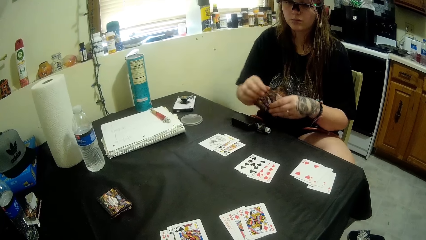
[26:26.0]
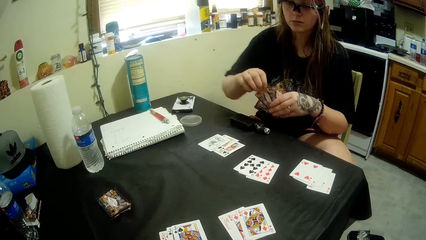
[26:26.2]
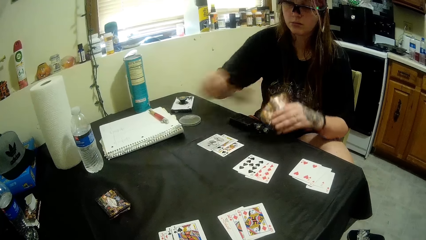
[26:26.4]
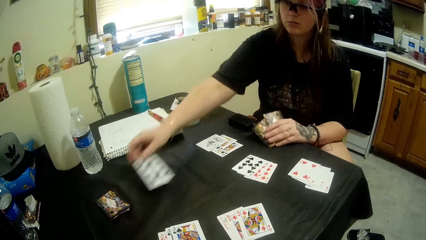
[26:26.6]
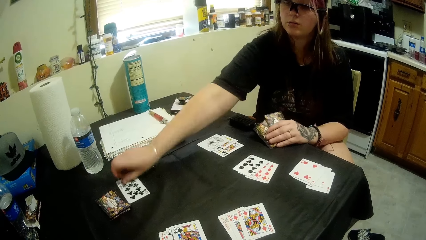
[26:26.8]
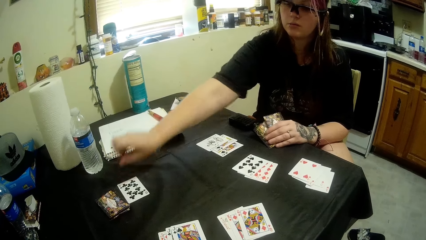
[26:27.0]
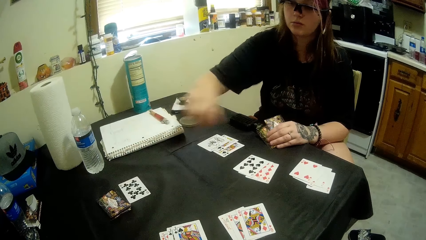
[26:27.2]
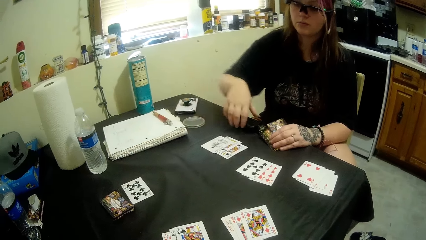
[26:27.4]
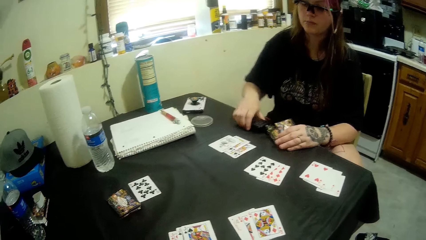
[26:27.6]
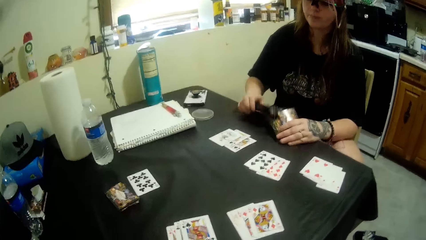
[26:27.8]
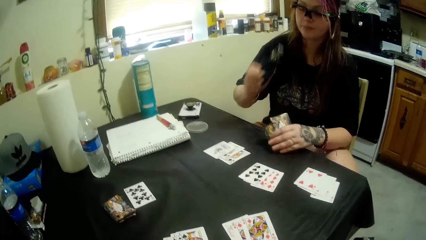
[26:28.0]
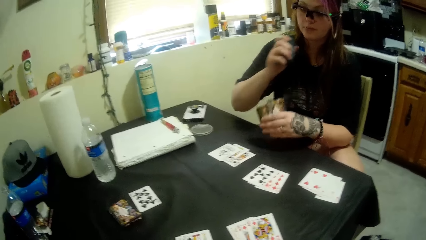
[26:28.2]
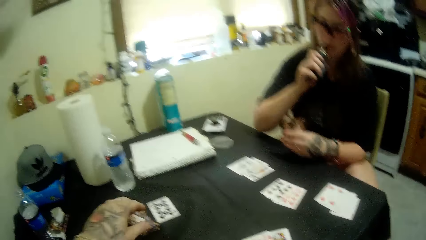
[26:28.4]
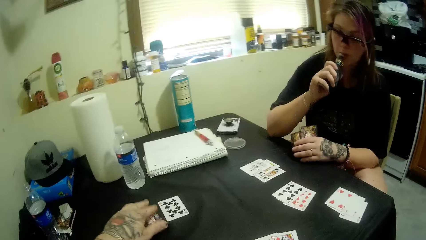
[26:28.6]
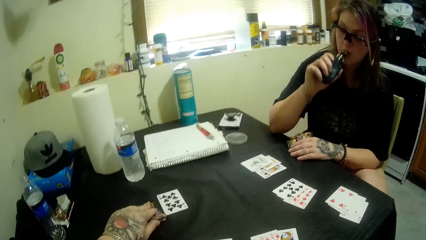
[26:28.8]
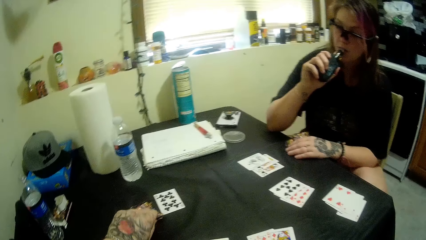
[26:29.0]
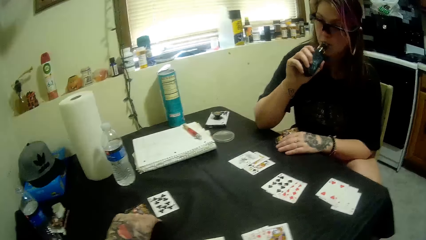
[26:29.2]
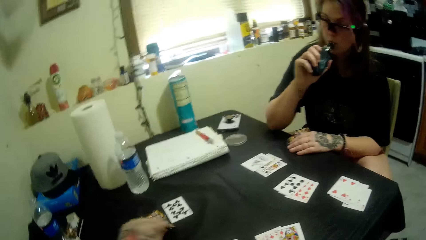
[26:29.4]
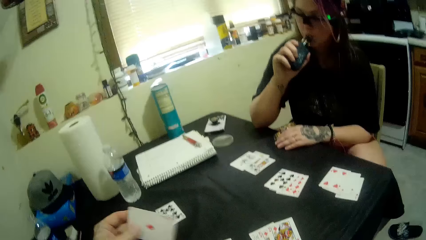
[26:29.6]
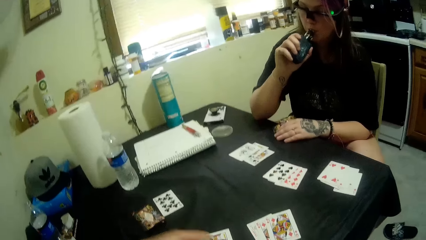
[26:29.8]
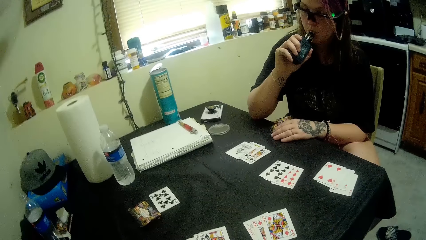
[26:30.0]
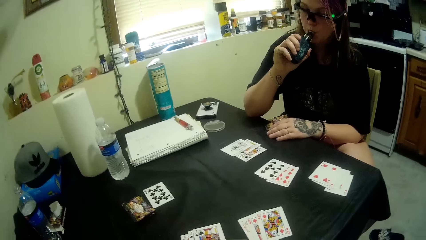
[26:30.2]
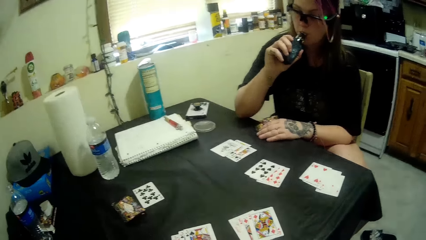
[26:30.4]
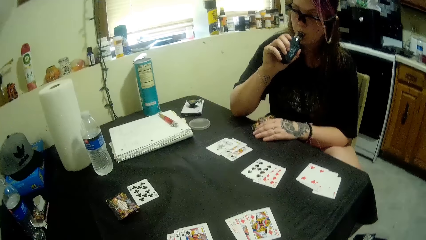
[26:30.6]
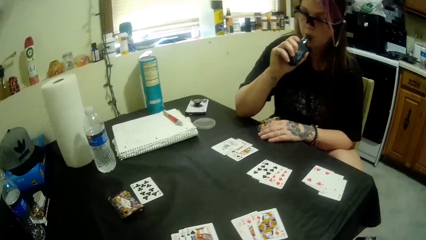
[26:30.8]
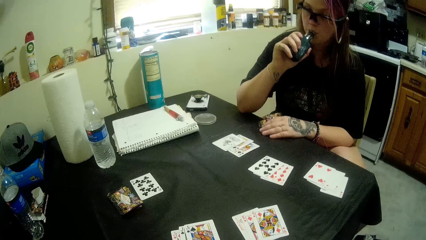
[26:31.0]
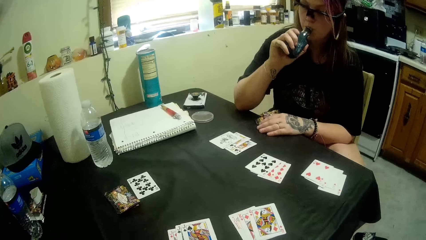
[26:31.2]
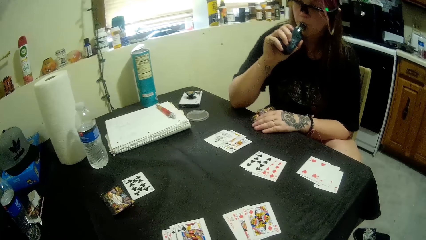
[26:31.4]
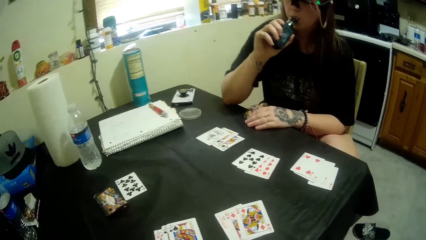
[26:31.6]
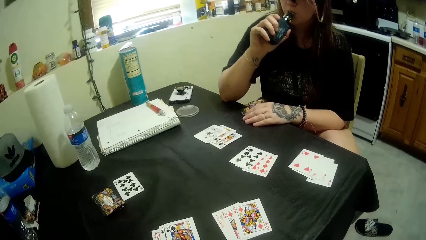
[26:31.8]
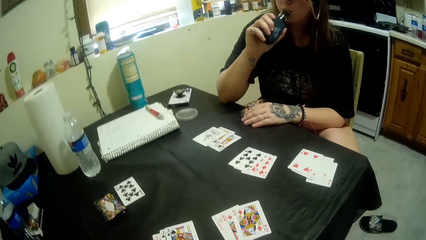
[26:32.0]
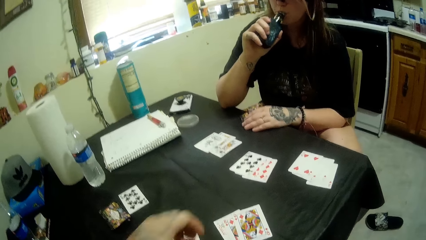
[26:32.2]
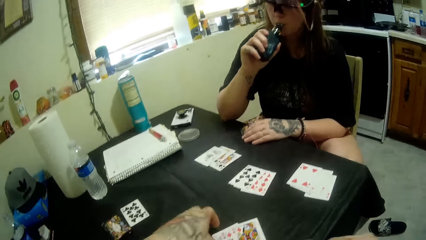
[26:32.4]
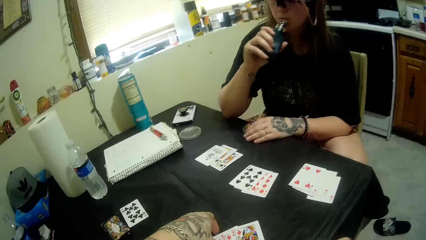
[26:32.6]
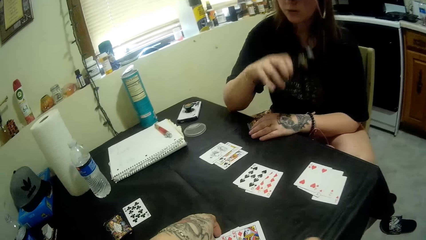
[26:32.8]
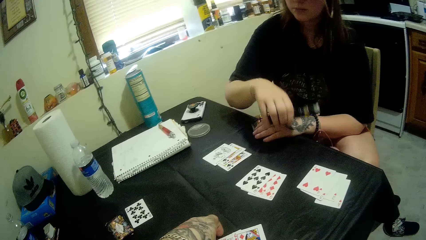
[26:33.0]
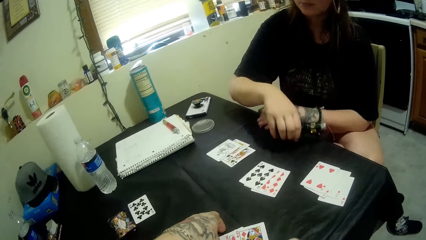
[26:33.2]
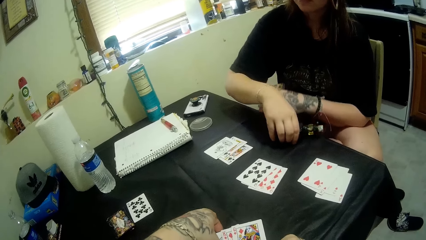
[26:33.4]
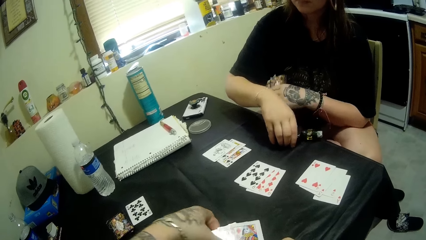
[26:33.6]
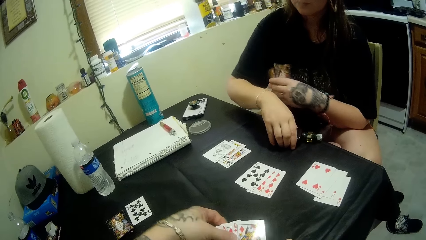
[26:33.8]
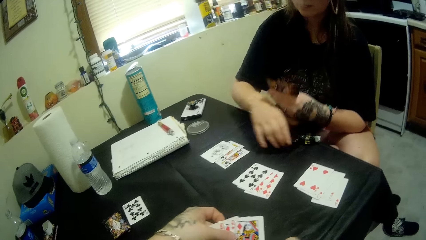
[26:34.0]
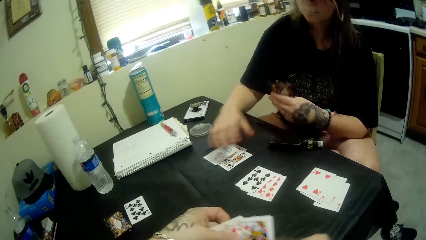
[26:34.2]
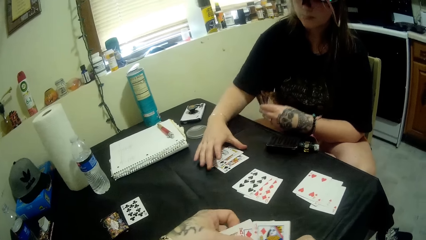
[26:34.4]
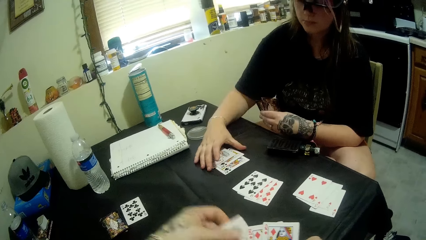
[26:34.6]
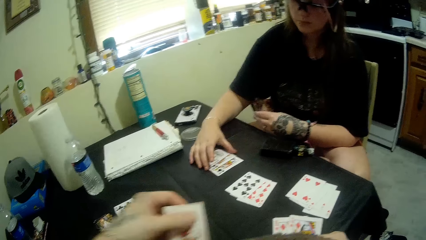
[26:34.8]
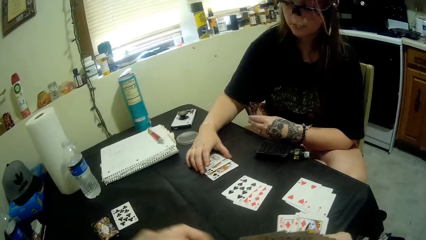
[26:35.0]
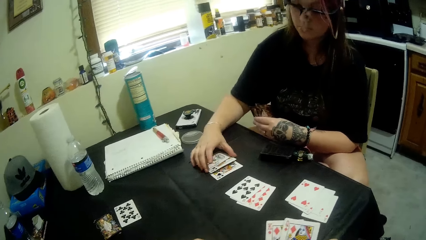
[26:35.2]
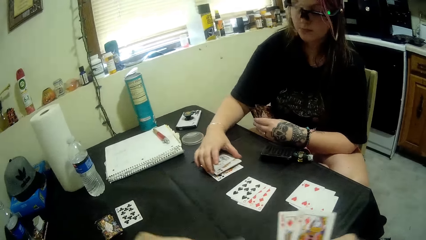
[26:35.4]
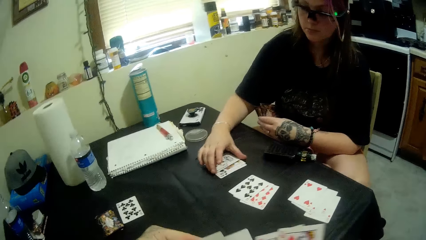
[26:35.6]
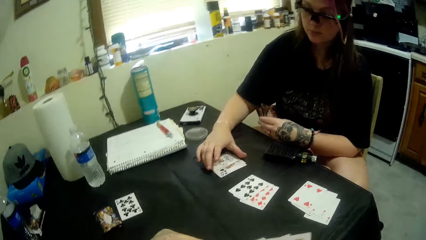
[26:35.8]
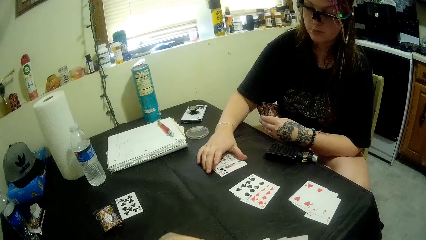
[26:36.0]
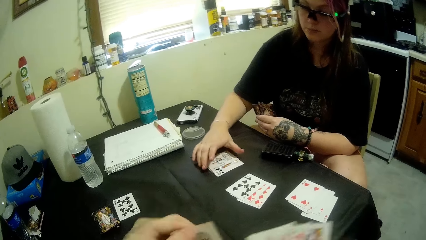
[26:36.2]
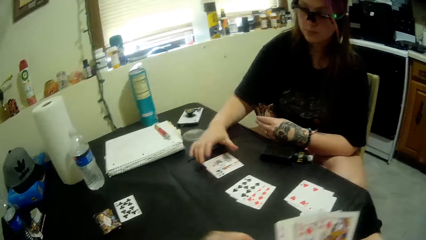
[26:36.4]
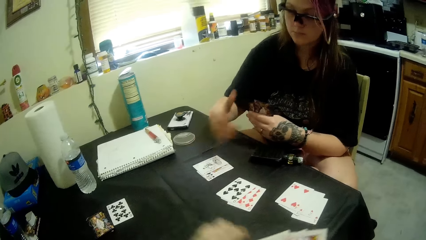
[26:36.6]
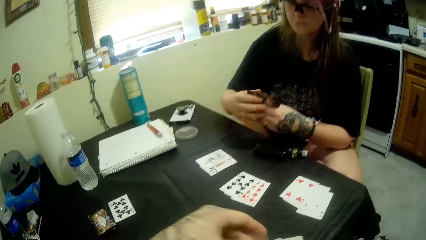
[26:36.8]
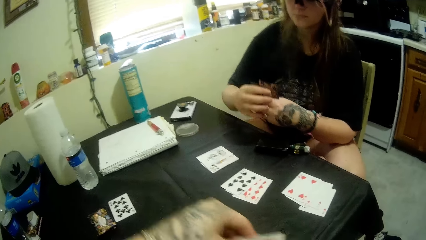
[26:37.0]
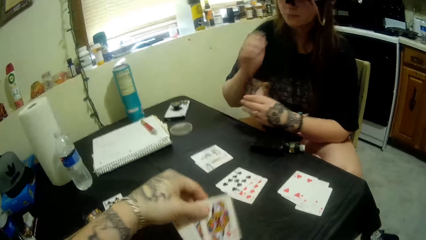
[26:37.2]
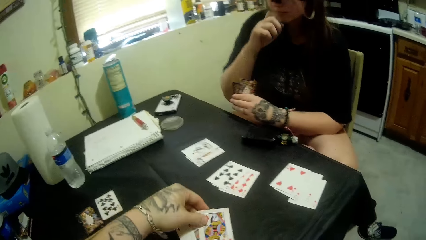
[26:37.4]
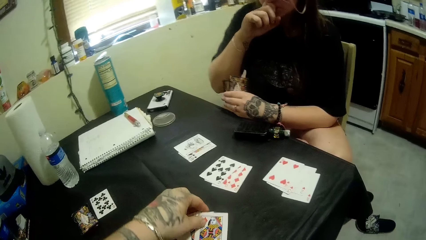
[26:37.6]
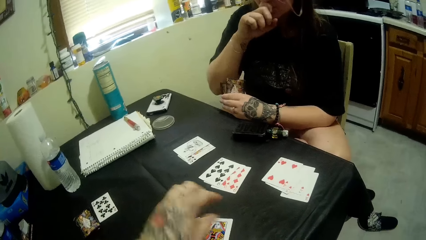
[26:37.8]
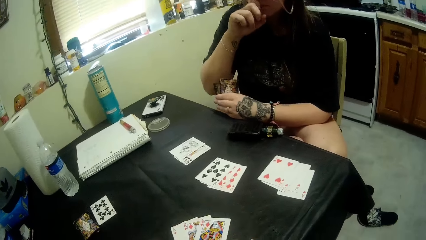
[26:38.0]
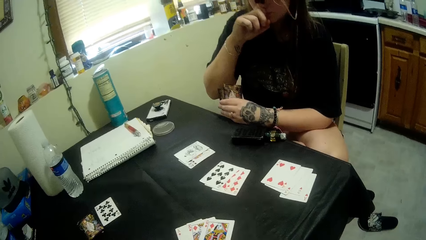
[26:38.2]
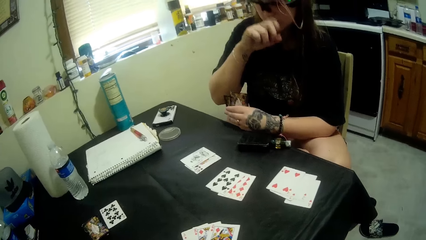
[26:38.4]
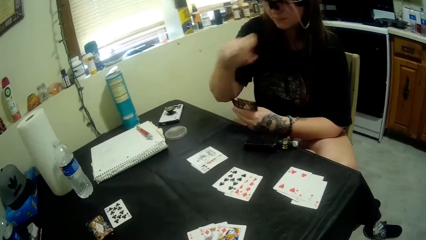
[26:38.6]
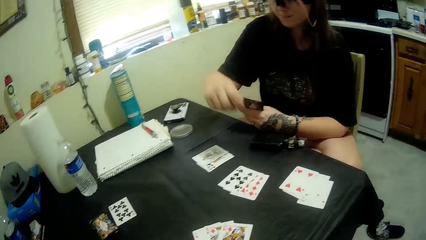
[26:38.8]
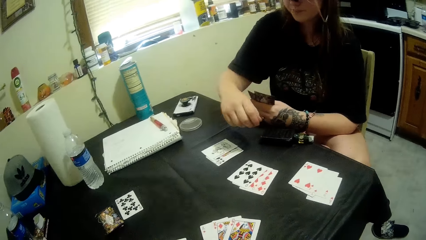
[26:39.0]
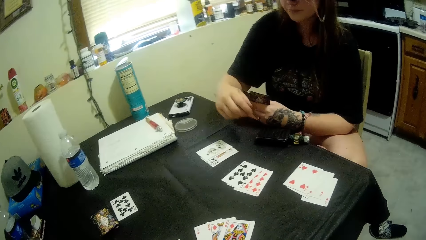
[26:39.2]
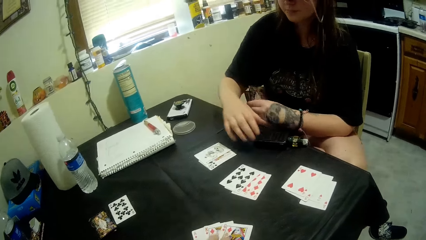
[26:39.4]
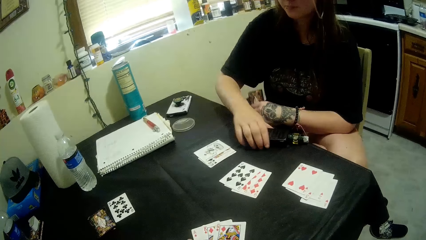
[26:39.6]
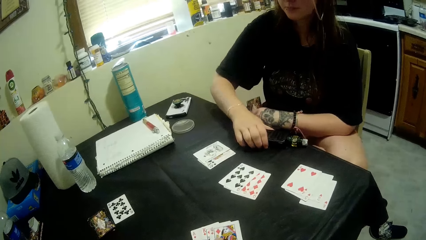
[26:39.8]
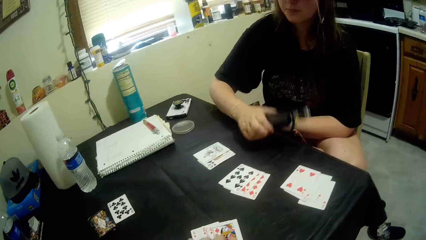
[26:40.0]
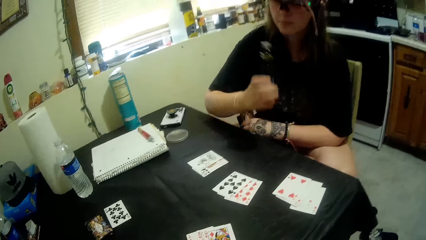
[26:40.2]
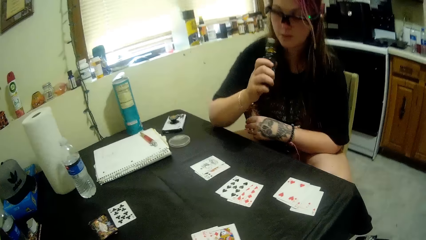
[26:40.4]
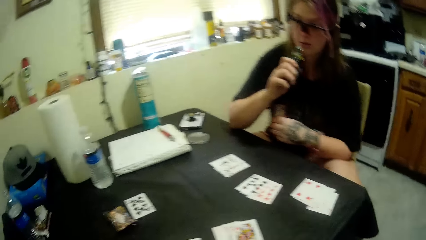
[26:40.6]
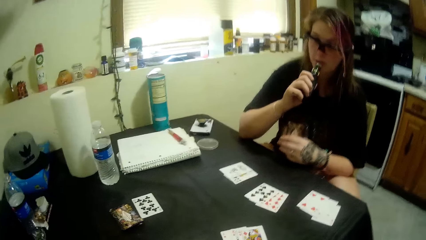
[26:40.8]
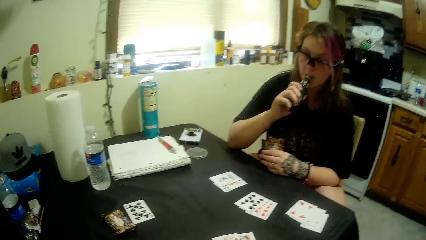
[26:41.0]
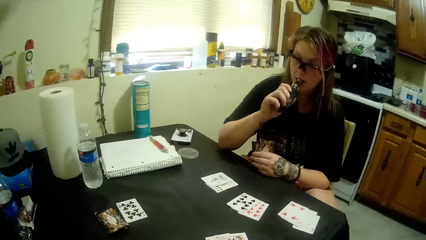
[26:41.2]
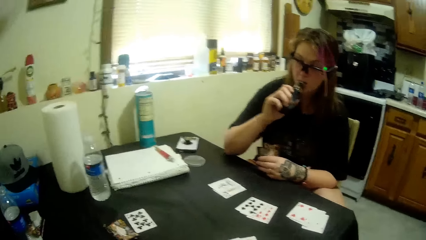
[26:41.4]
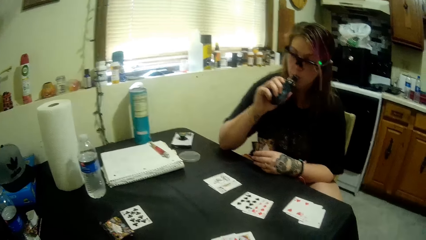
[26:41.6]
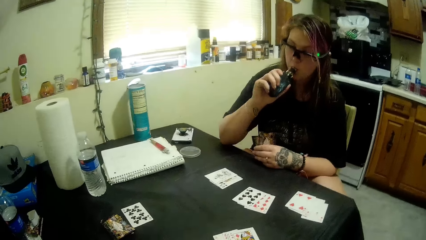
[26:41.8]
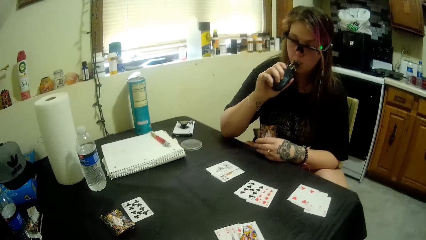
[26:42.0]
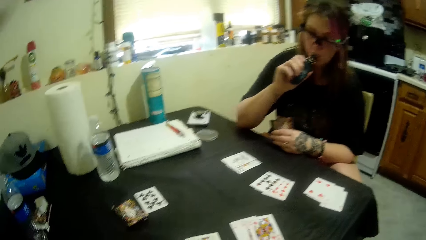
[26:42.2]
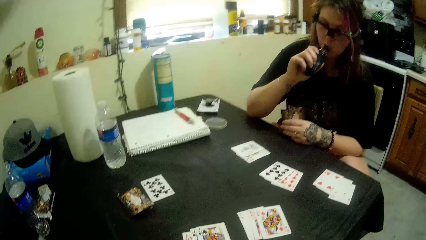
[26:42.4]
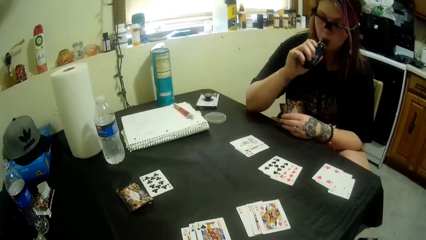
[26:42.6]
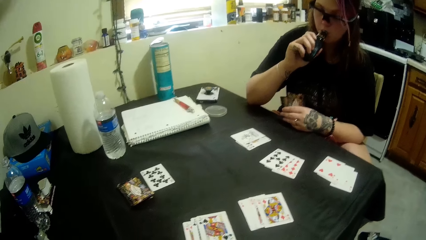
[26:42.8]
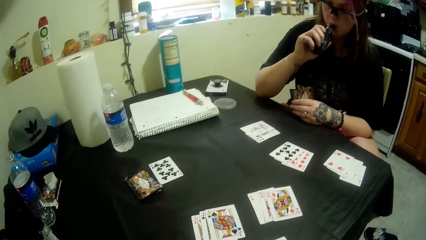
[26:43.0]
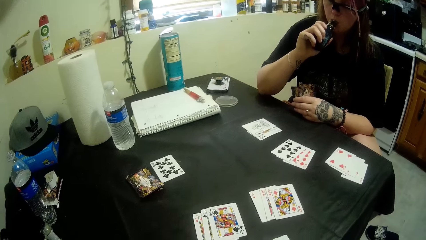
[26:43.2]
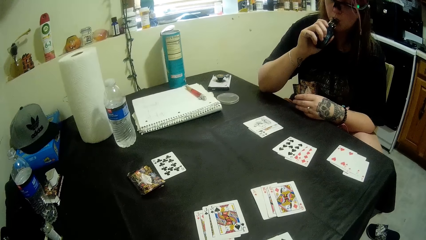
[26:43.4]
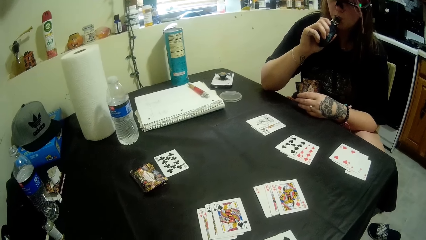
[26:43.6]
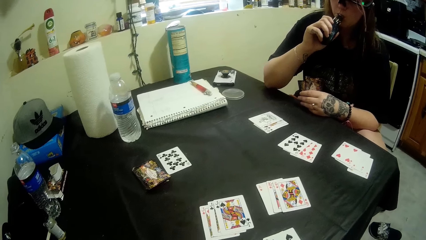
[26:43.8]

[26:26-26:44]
A woman plays some cards. The camera wearer takes a flask and picks a card from the stacked cards on the table. A man picks a card. The woman siphons the shisha. The man picks a card again. The camera wearer packs the cards on the table and puts the flask on the table. The man plays cards. The camera wearer puts some cards on the table. They take the flask and drink from the flask.
